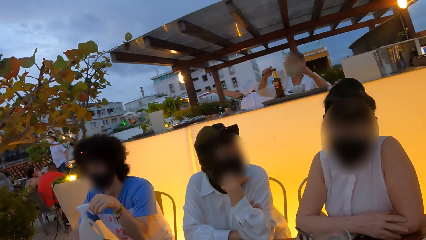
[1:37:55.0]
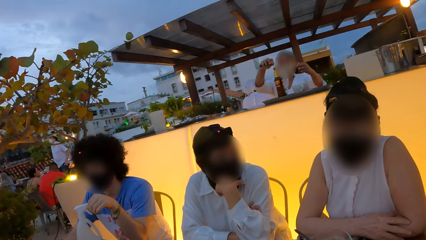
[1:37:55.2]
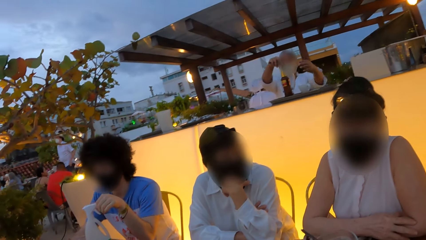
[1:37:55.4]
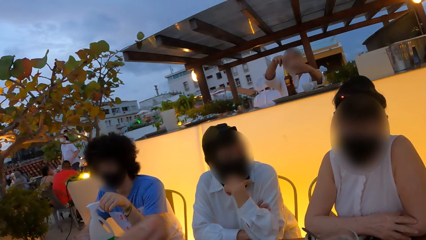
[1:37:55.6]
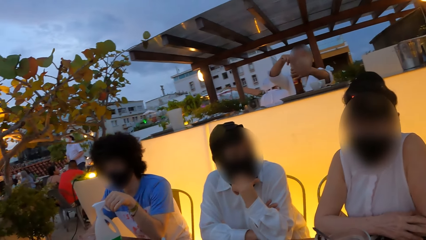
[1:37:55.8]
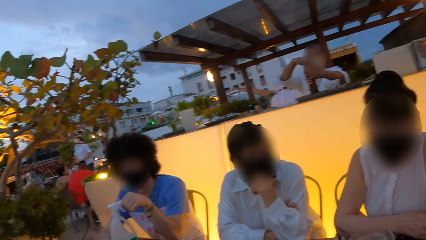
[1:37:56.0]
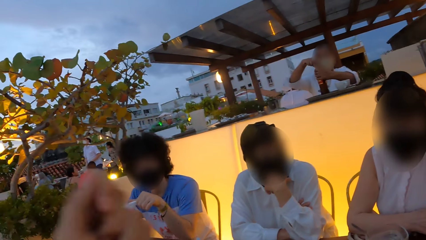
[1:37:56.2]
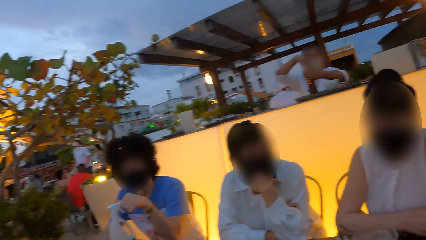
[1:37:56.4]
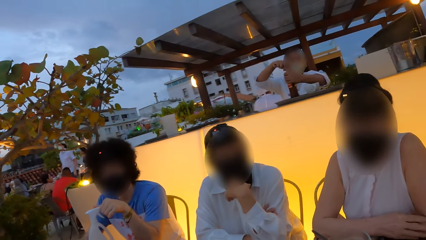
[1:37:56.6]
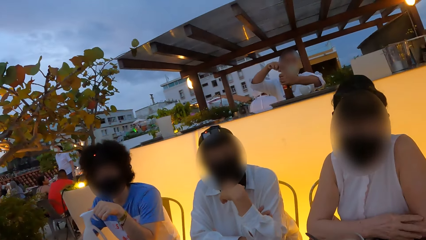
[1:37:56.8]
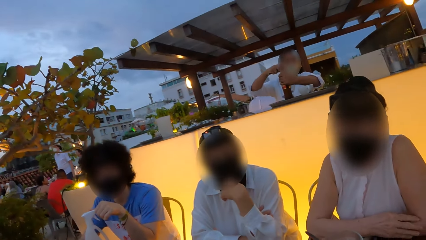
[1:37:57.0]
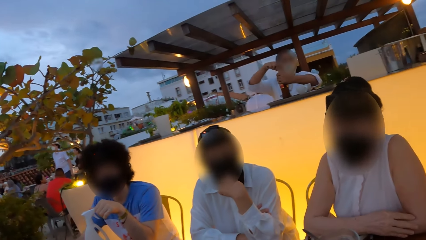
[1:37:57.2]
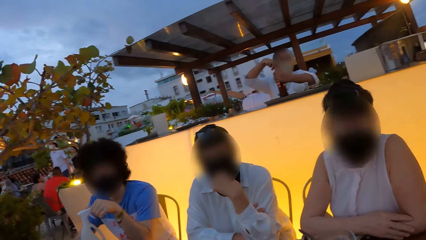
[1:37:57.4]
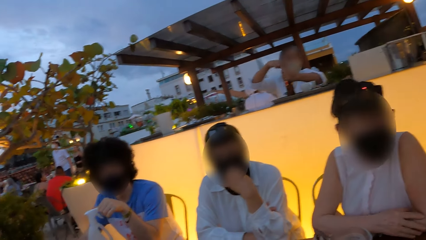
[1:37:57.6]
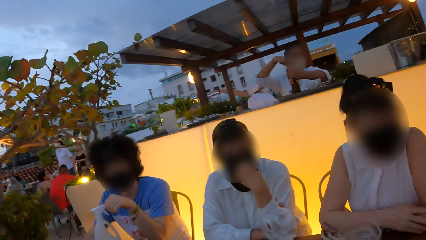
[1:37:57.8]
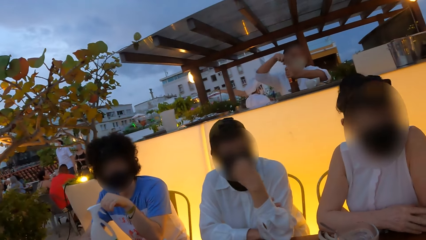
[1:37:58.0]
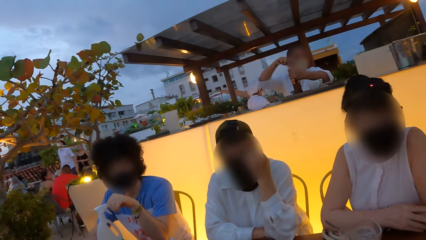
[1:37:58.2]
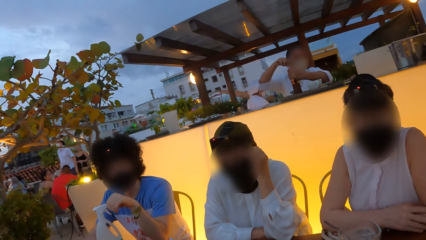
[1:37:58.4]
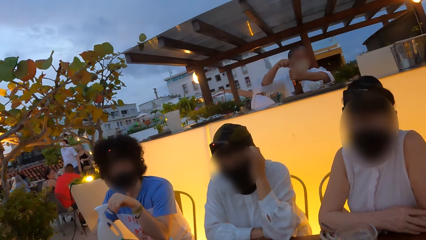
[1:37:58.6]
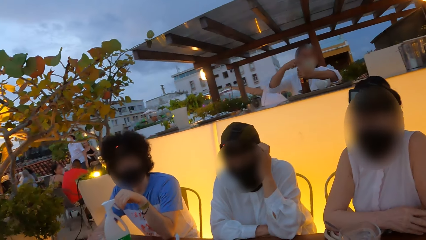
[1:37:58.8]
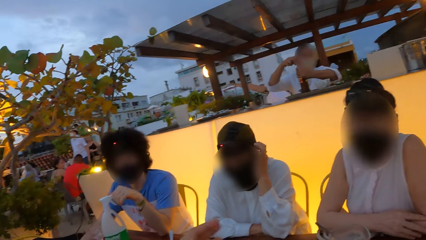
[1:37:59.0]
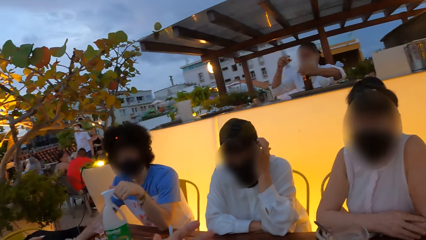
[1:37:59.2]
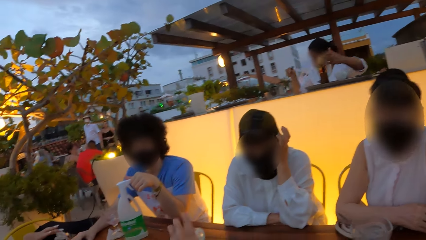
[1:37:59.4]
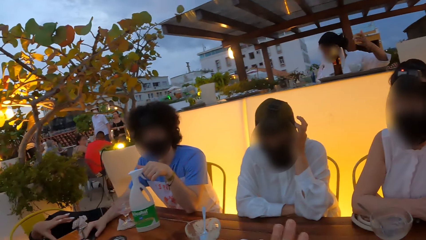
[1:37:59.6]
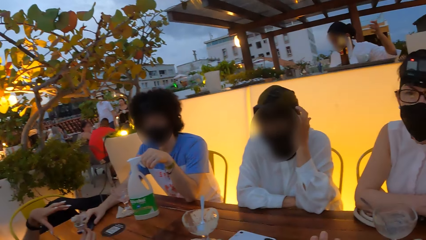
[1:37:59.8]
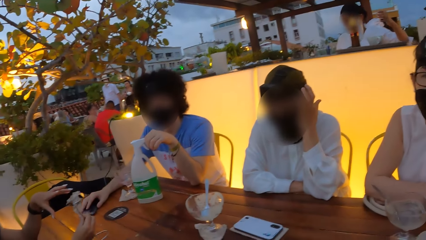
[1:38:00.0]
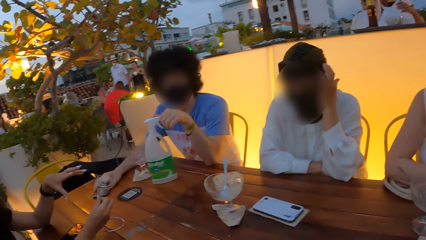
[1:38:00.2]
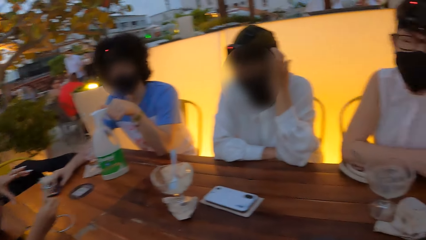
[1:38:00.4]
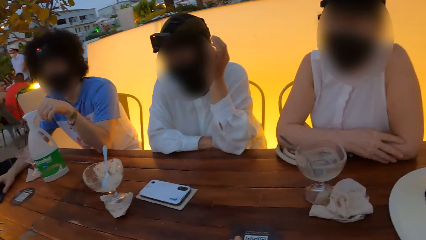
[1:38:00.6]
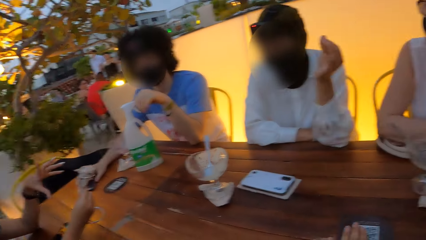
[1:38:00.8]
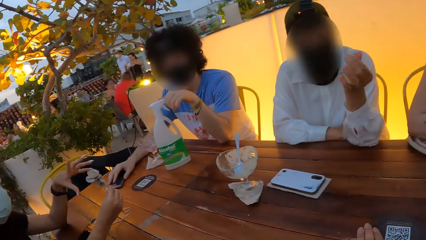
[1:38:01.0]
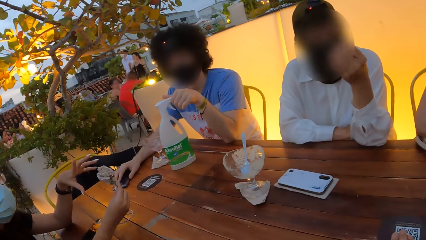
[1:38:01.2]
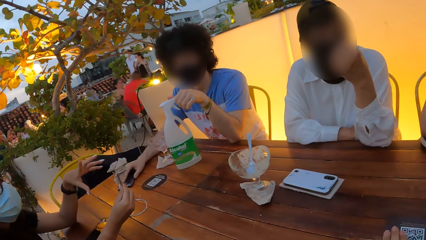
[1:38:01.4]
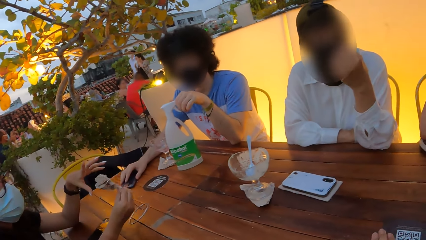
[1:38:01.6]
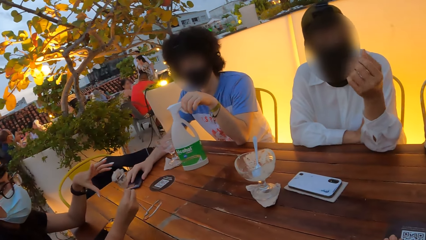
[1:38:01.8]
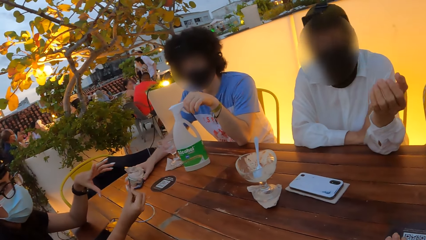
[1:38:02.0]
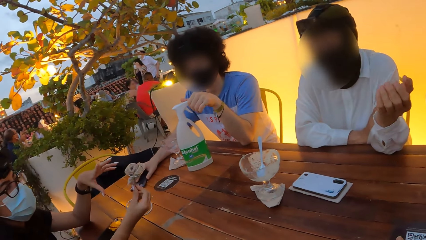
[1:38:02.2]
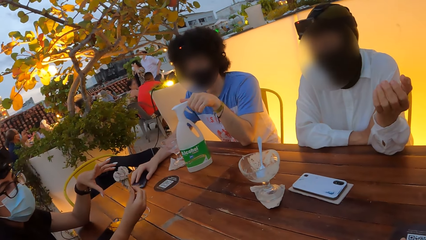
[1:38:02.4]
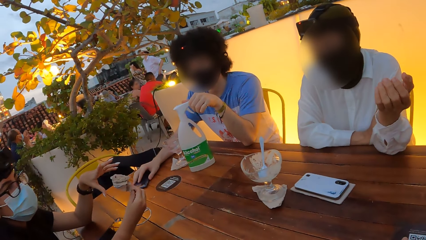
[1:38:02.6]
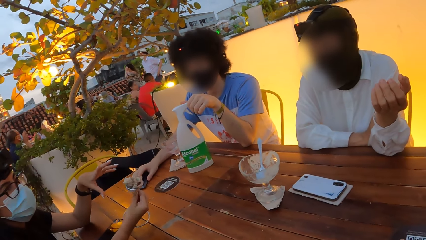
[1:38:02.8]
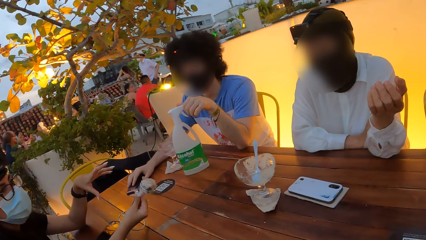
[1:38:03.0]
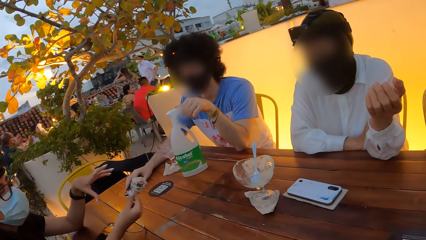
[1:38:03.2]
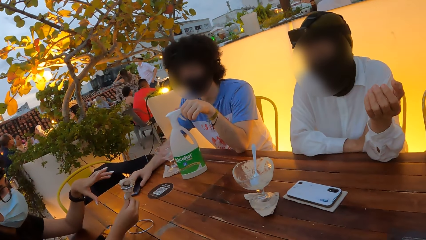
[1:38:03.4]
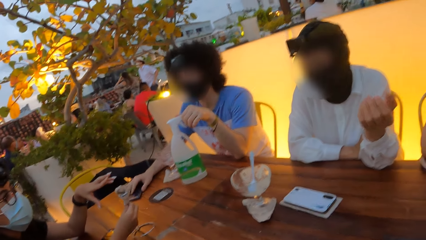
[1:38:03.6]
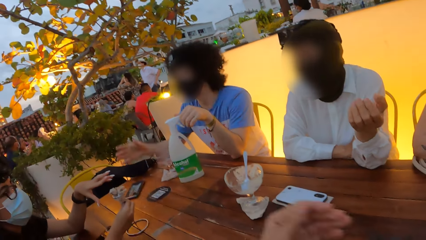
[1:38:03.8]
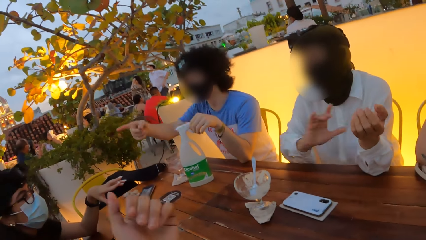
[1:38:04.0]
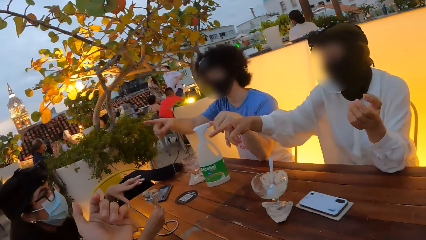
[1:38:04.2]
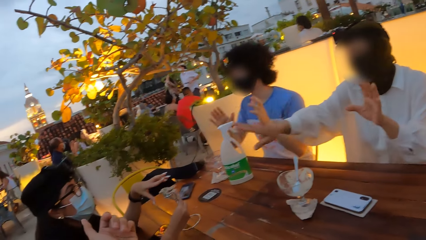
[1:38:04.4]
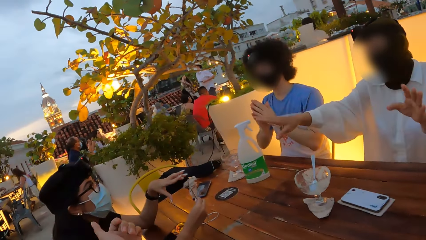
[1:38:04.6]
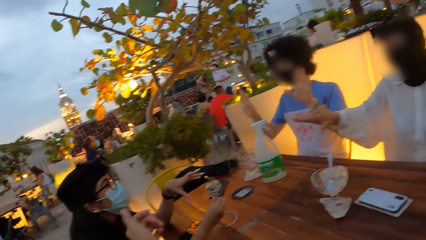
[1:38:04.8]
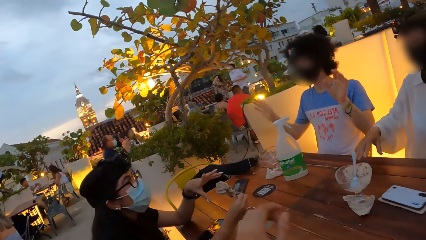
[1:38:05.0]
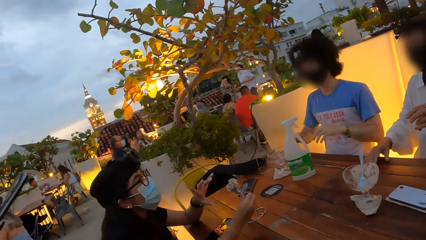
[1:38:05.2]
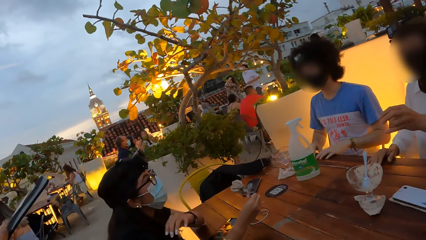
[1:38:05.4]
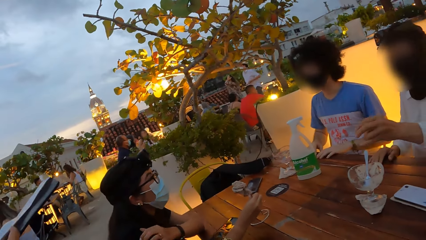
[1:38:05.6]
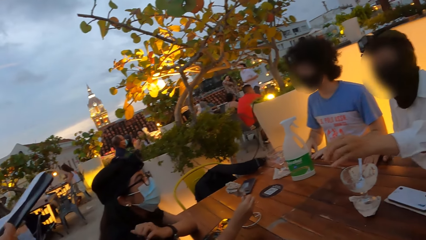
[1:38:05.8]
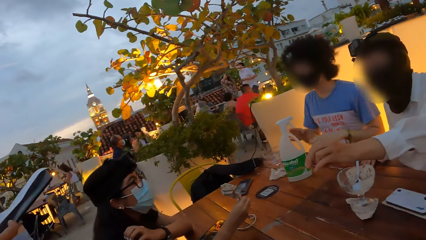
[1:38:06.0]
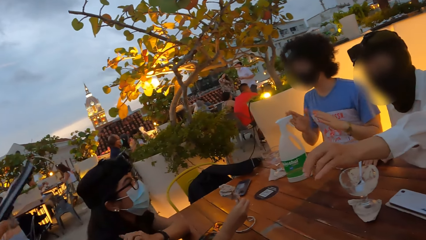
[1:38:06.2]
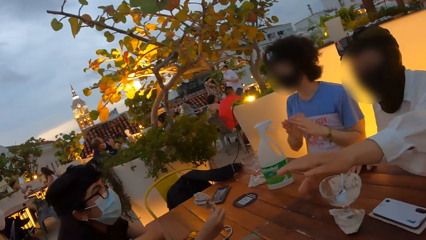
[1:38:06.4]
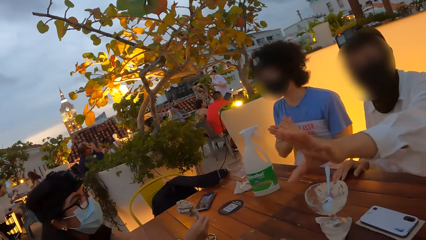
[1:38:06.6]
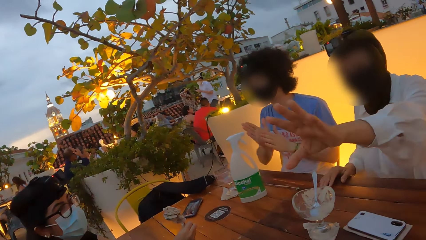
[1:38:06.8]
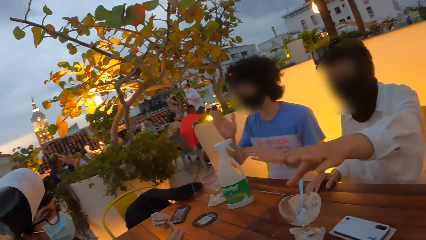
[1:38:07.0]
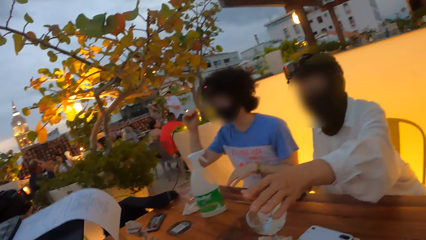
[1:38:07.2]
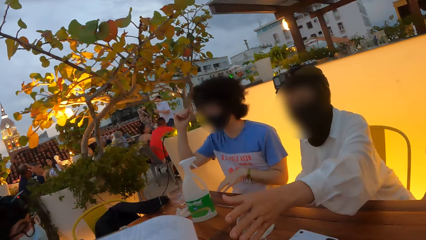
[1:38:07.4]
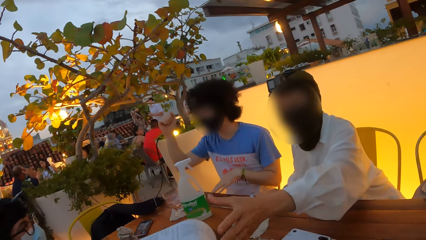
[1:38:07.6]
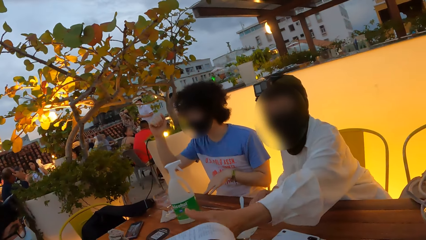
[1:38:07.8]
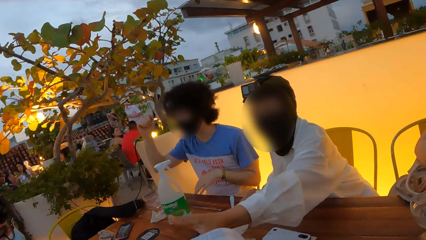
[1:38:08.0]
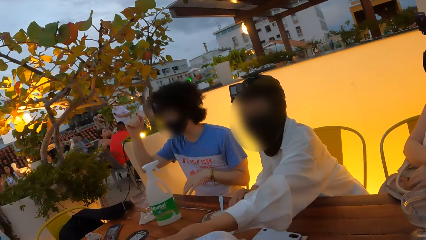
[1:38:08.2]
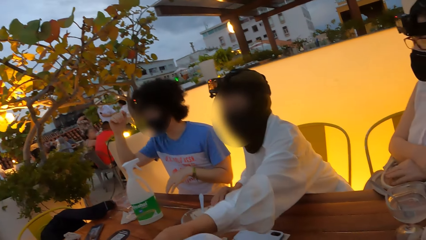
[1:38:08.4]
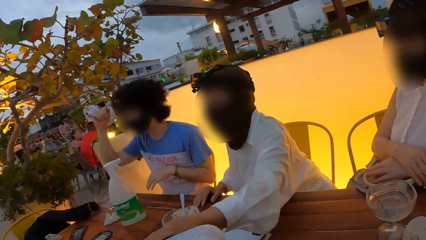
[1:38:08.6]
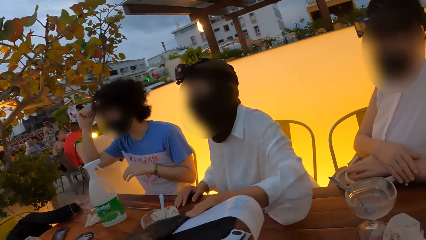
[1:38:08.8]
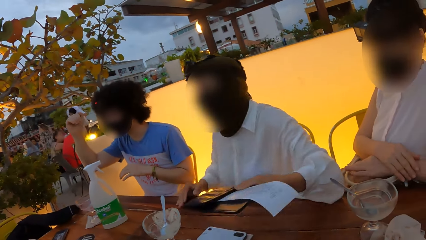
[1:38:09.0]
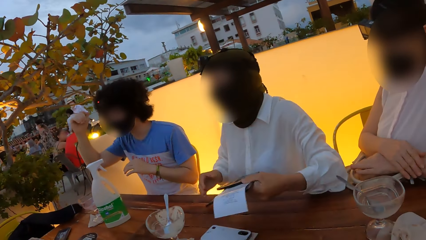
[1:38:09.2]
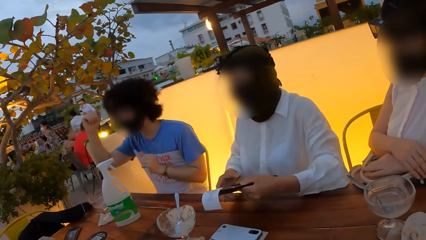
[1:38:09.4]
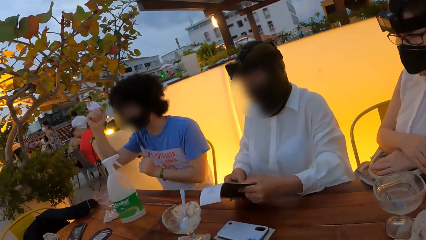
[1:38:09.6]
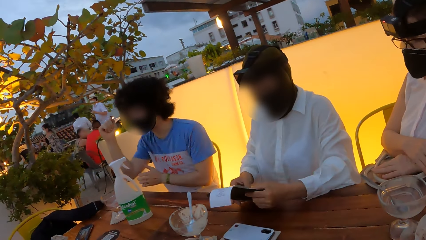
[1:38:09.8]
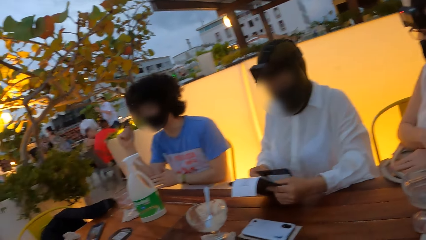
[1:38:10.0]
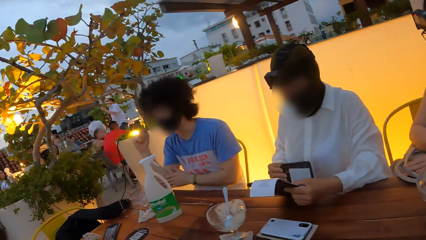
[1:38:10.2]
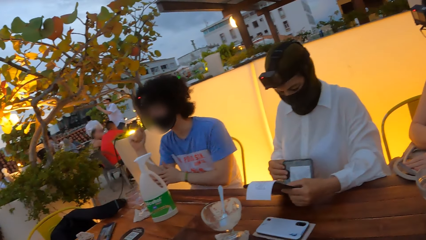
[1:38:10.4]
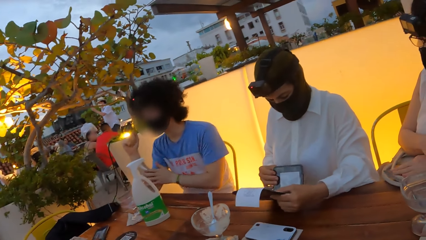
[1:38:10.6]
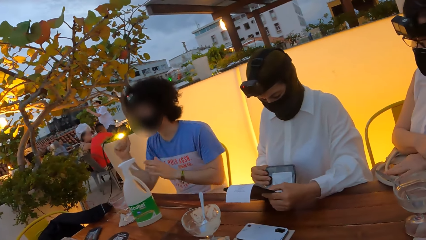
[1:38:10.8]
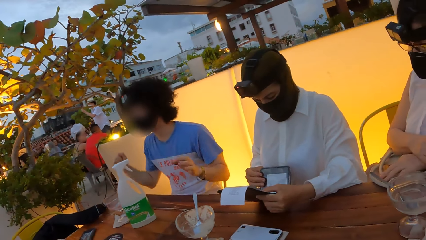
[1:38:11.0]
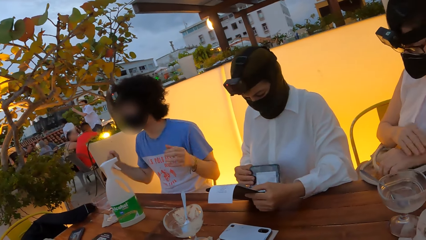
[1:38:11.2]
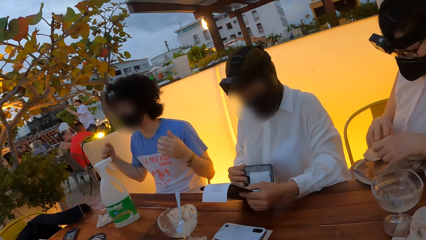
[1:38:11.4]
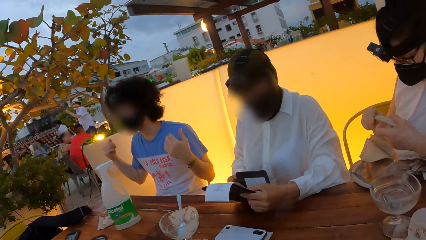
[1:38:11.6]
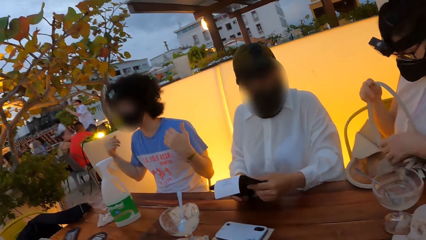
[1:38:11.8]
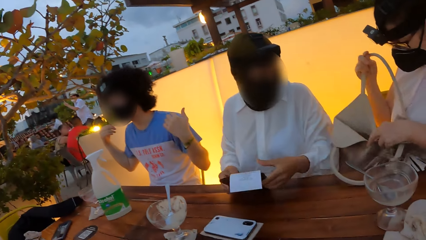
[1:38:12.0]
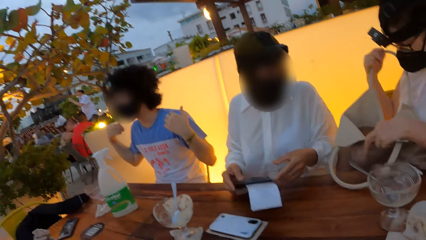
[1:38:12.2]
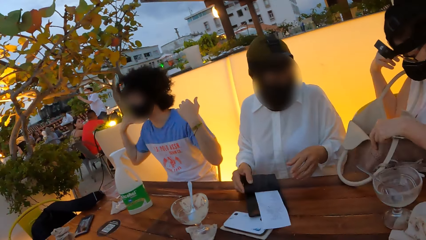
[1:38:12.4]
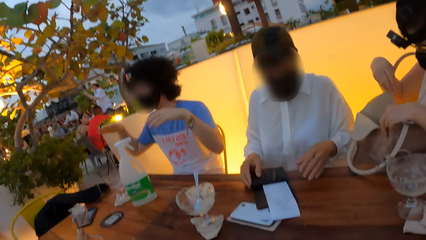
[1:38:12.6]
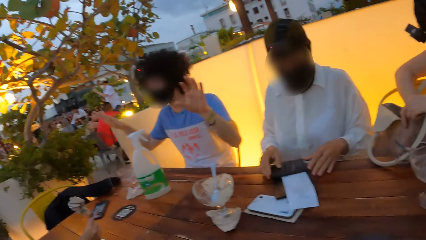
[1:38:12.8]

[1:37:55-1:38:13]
A person holds the head. The camera wearer moves hands. They stare around. Another person rolls a flower. The camera wearer moves hand aside. The first person, the other person and a third person point out. The first person picks the bill. The first person stares on the bill. The camera wearer looks around.
